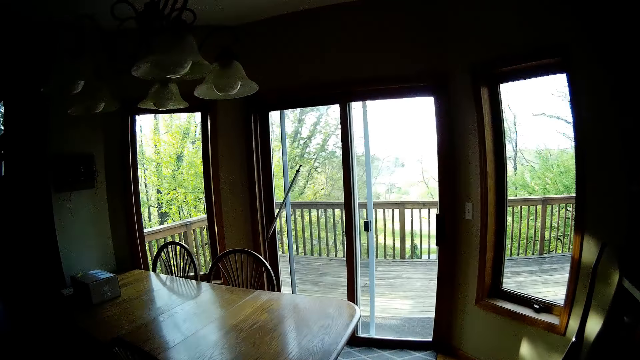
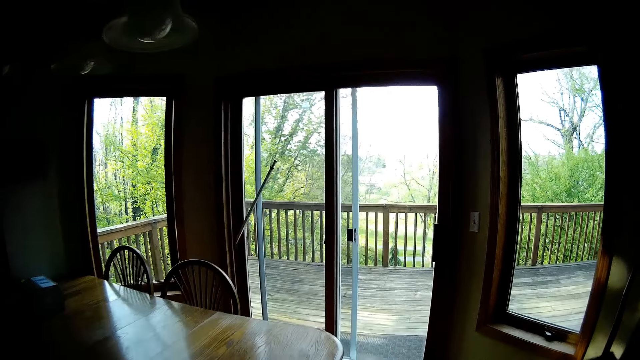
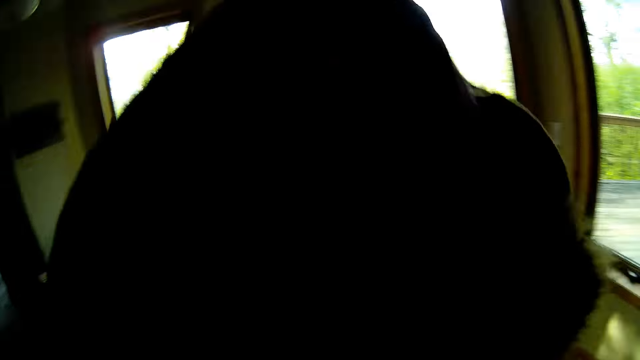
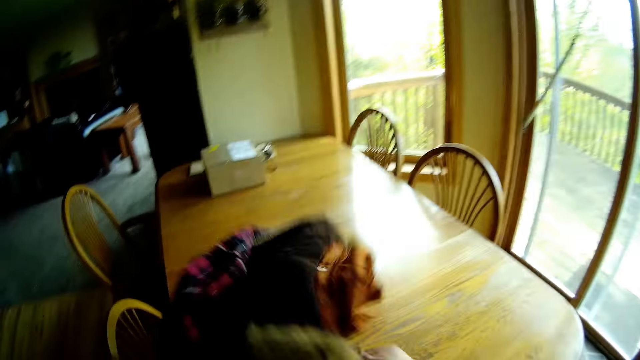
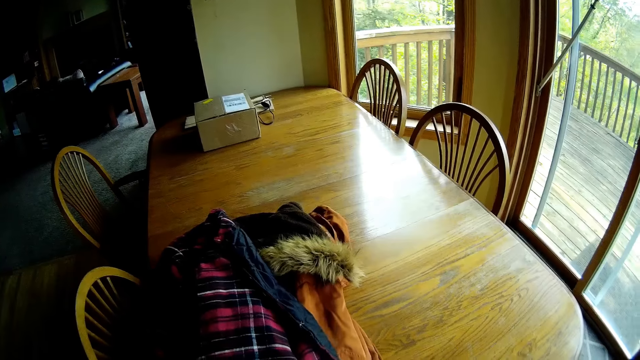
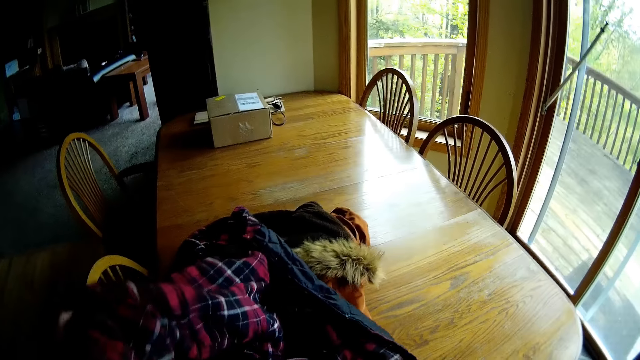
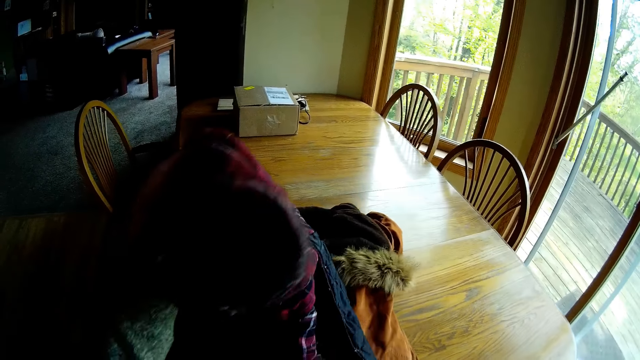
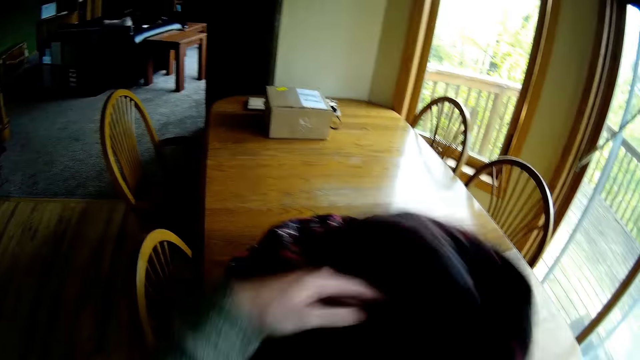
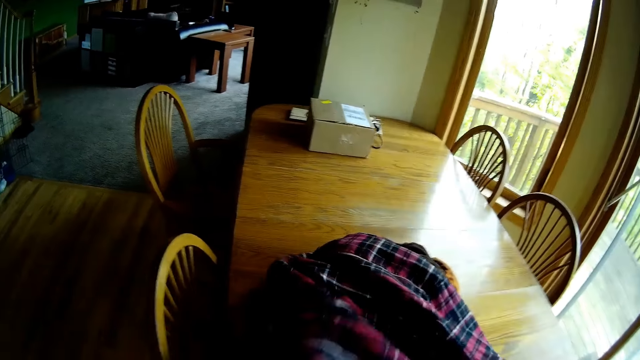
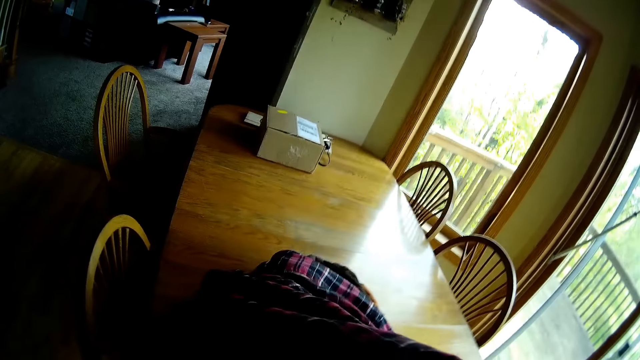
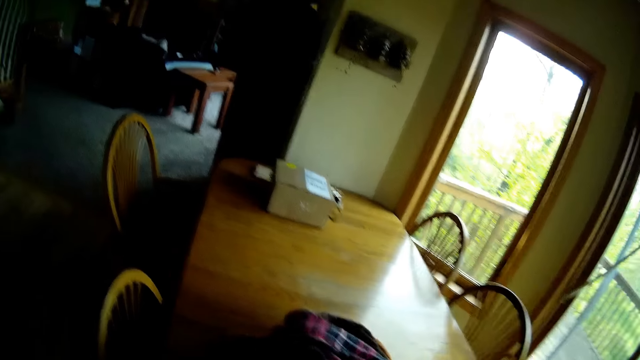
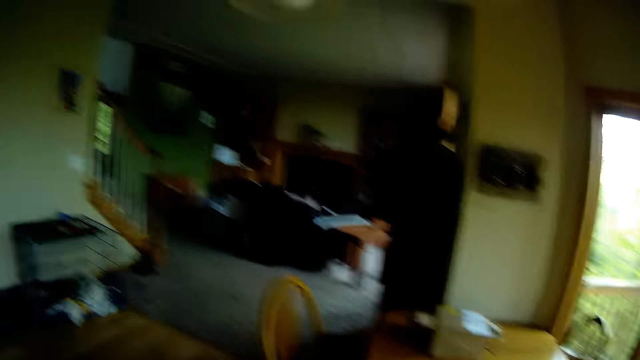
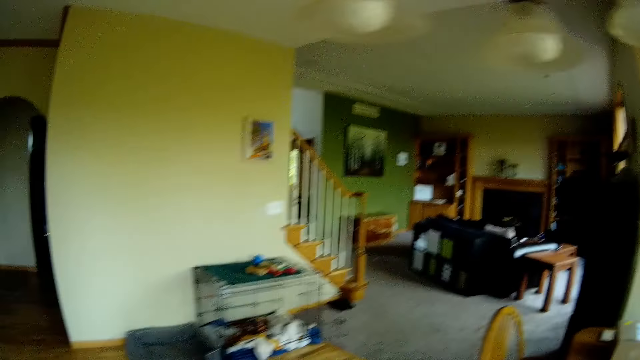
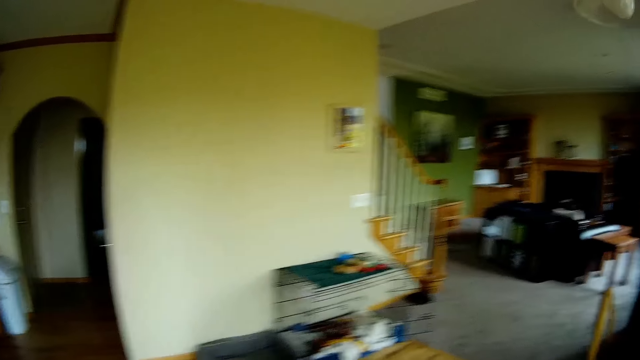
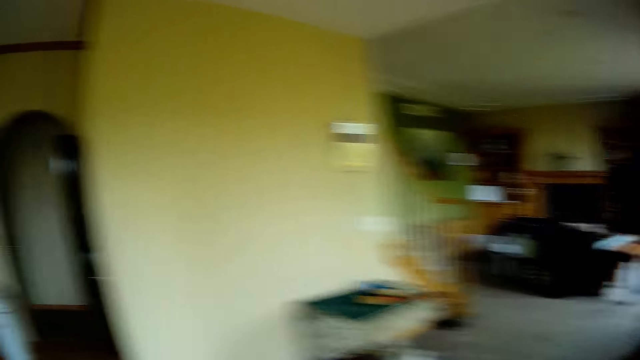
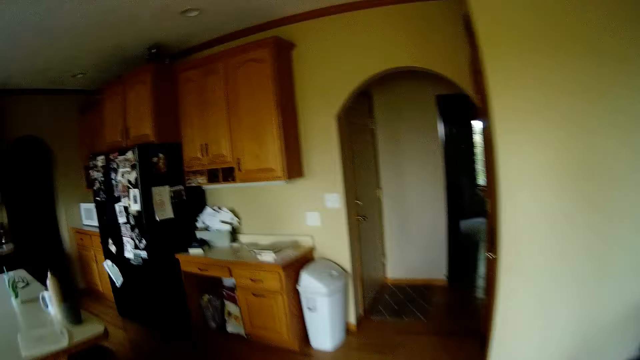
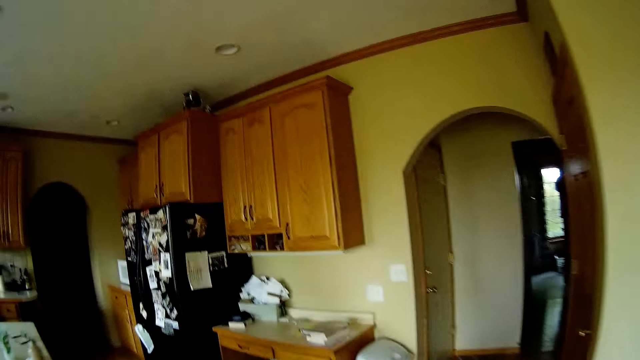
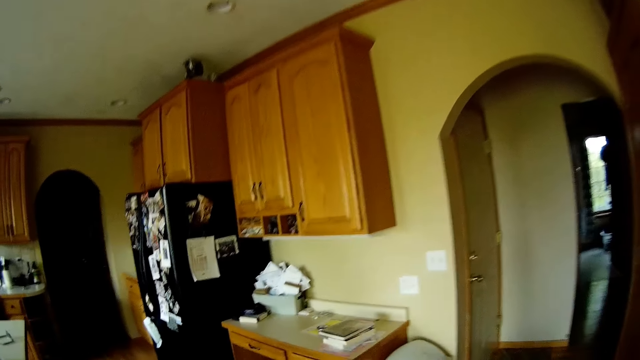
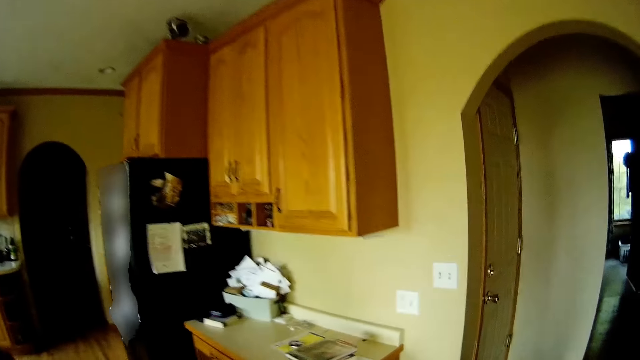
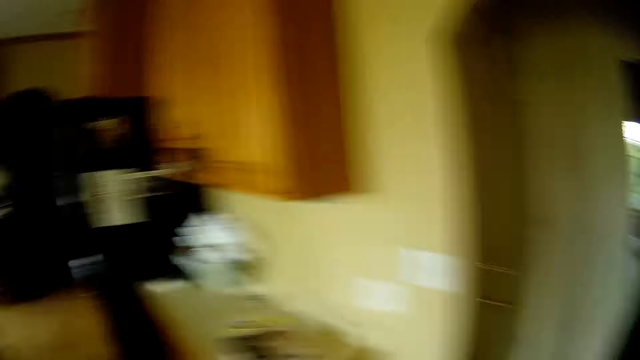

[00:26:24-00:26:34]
The camera wearer throws the coat on a dining table with her left hand. She turns the coat with her left hand. She straightens the coat on the table. She looks around in the room and walks in the room.

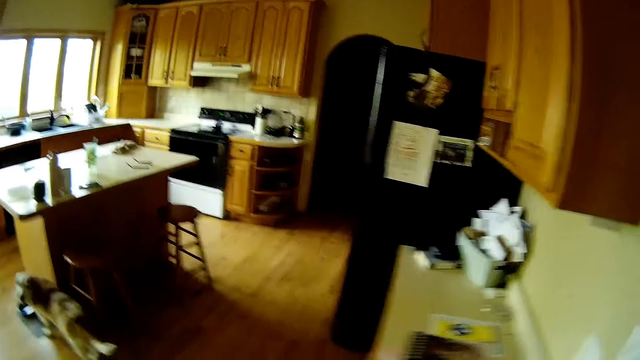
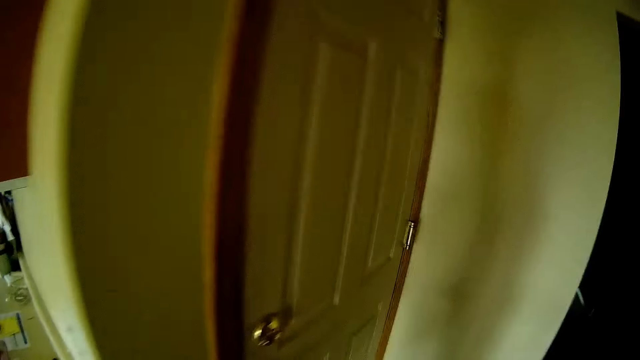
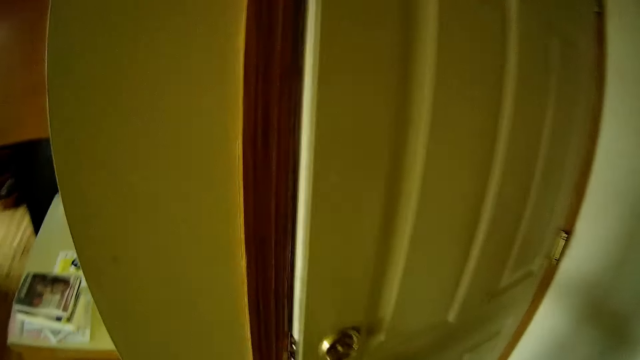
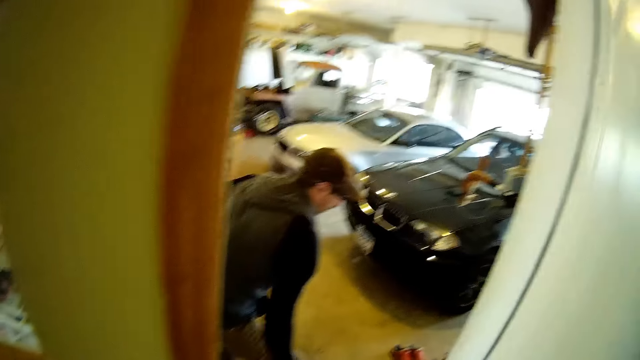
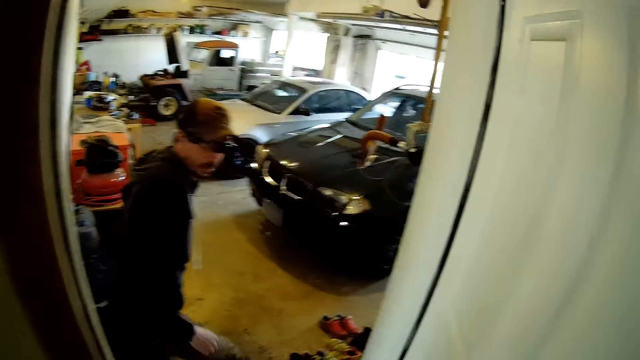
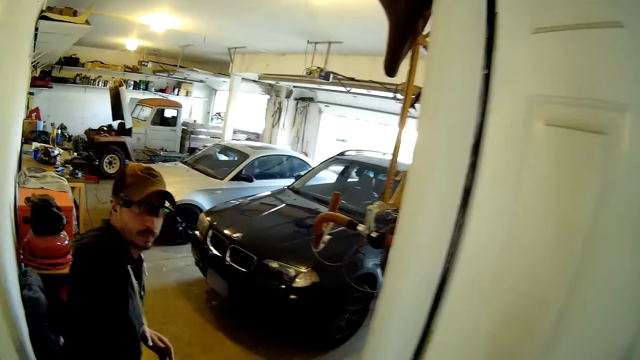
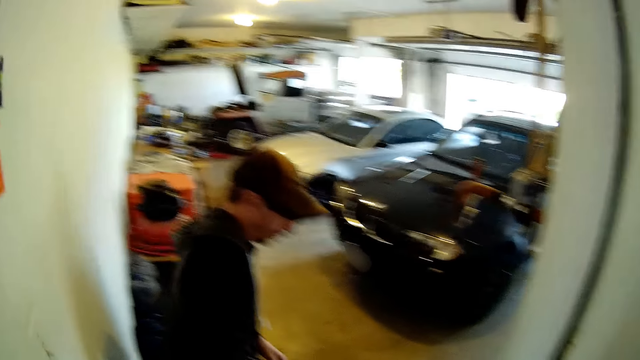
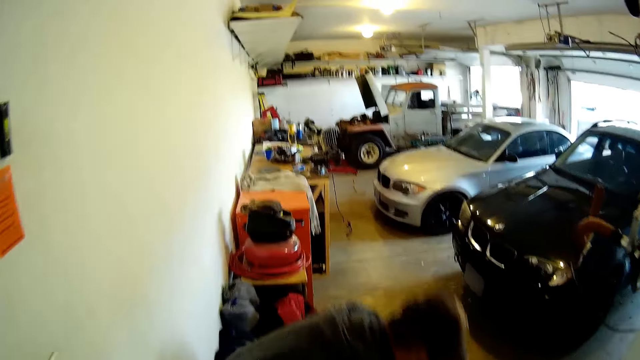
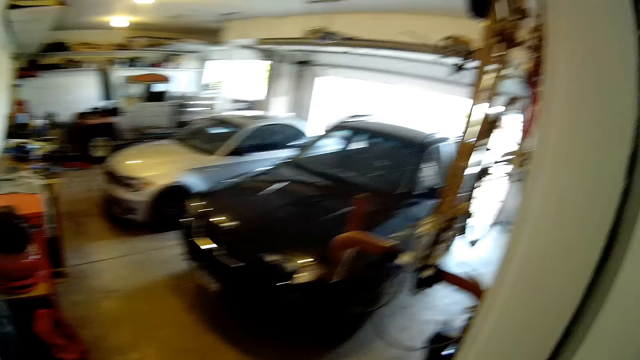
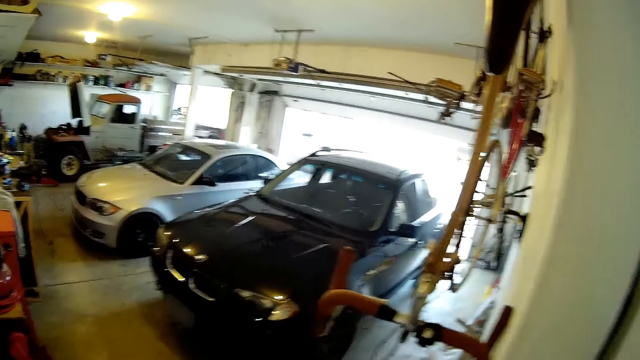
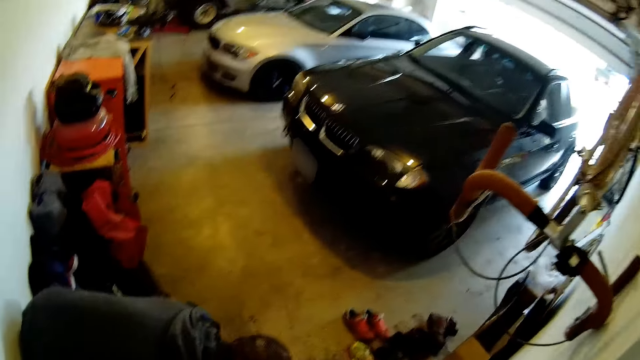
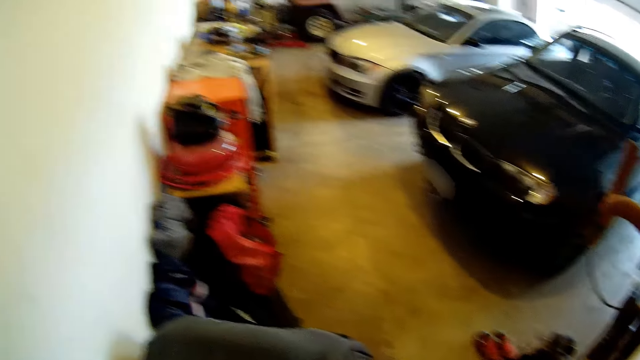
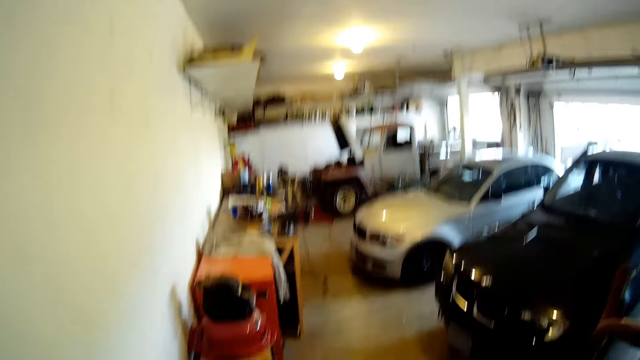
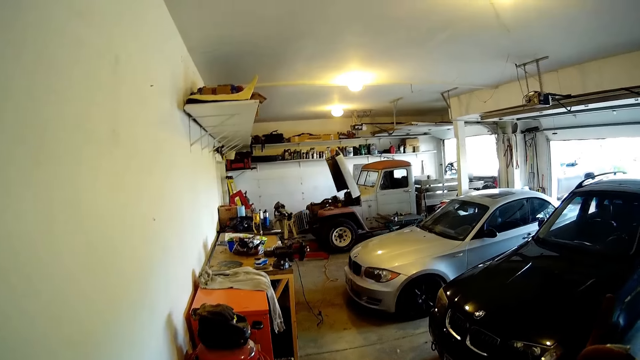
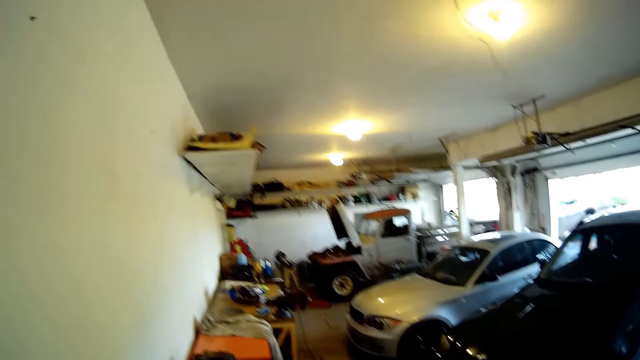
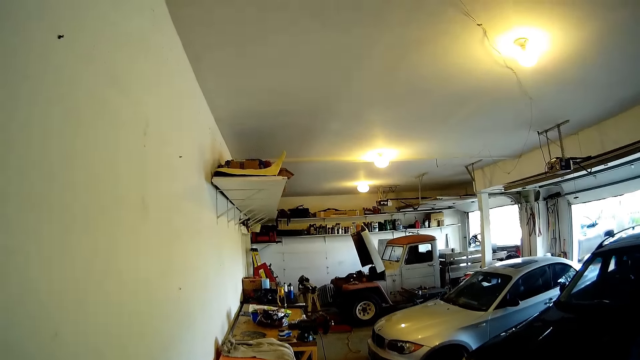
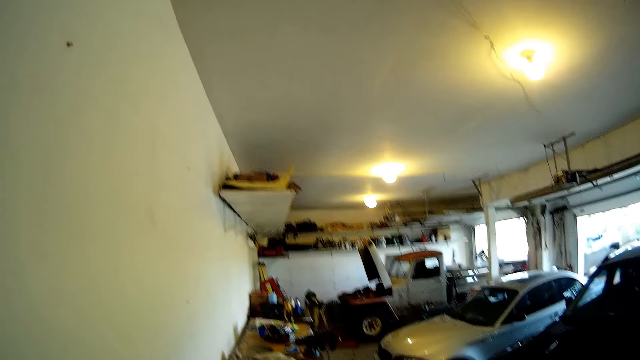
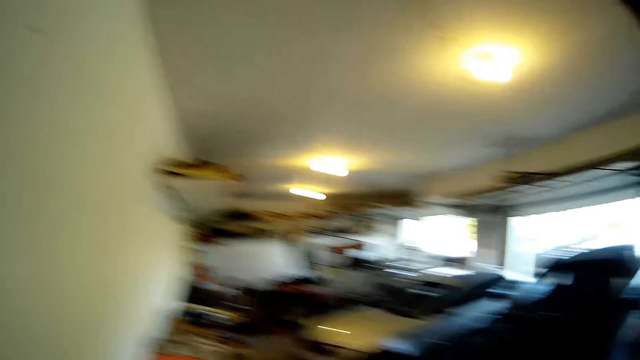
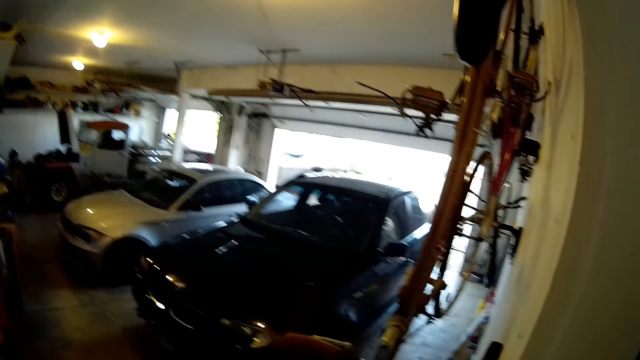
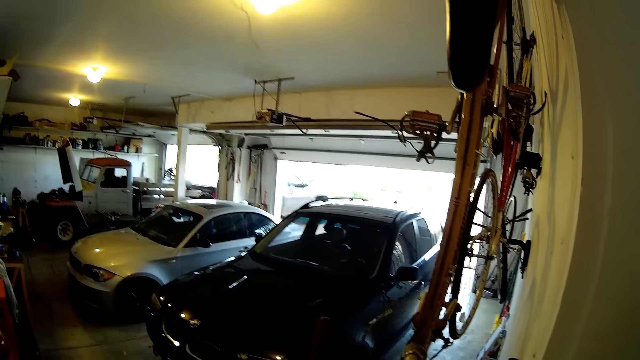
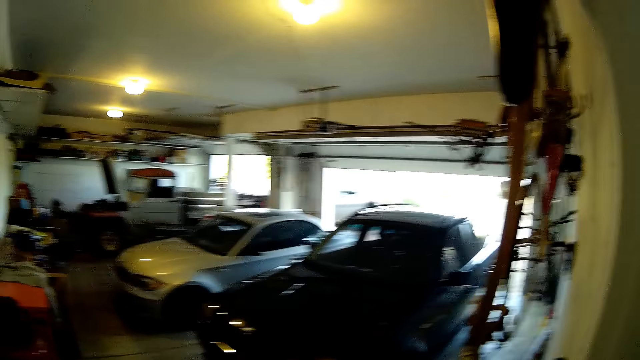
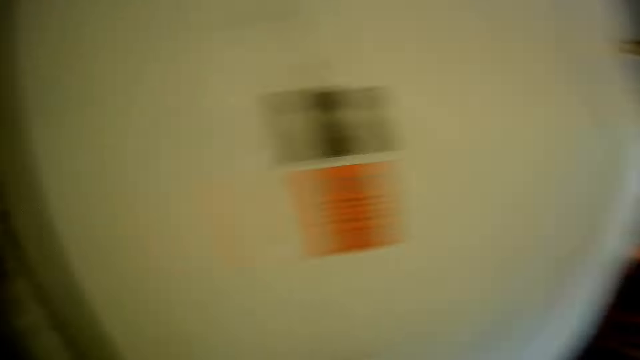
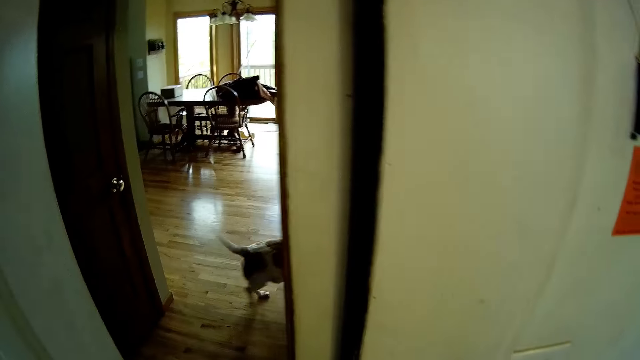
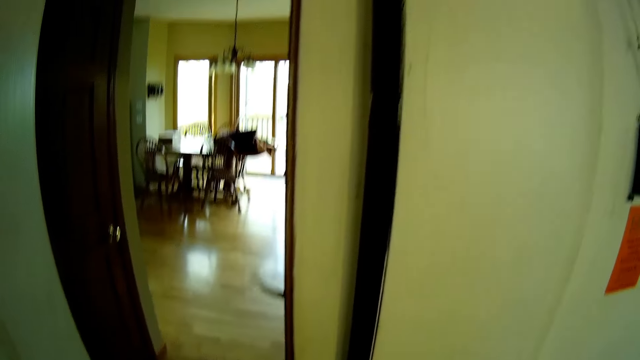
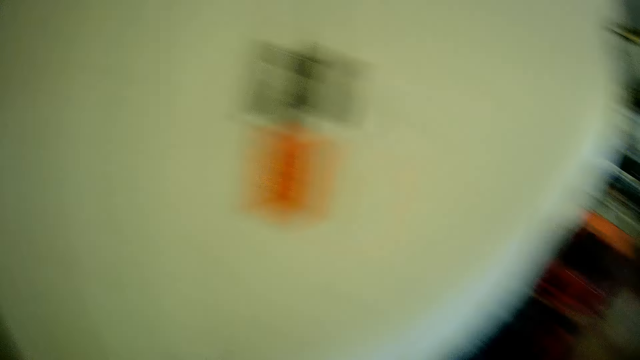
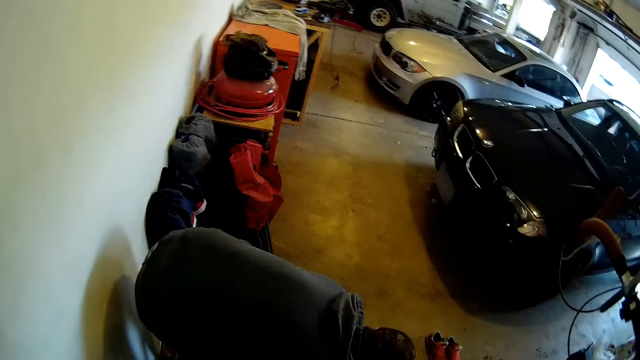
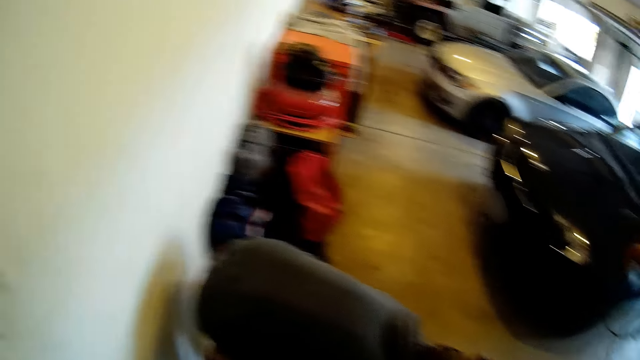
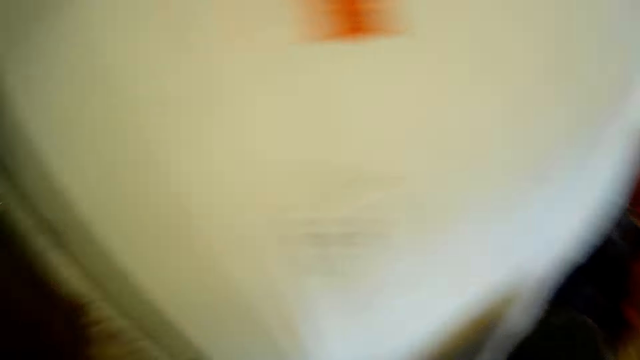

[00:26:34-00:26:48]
The camera wearer opens the door with her left hand. A person puts on the shoes. The camera wearer converses with the person. She looks around in the garage. She turns around.
